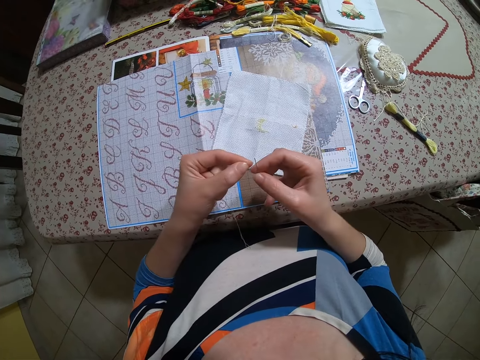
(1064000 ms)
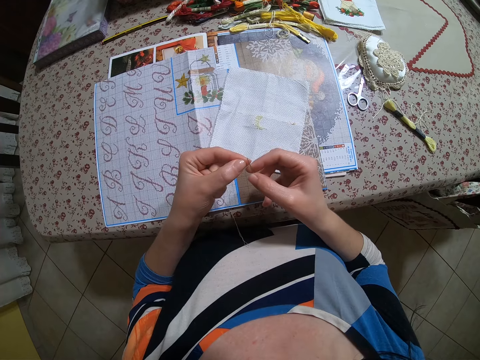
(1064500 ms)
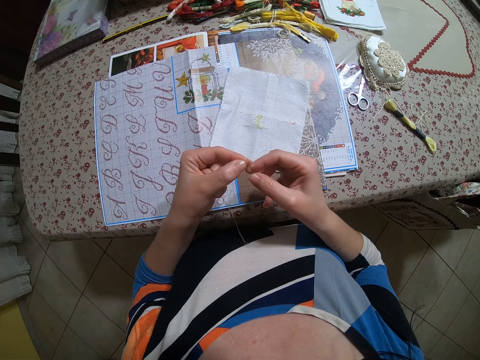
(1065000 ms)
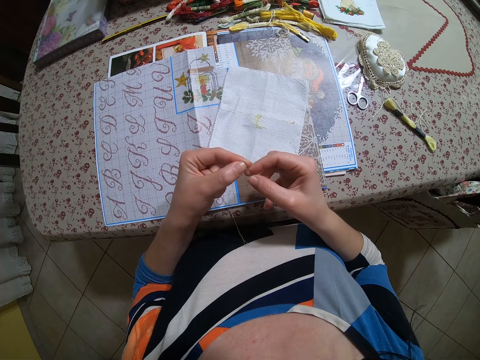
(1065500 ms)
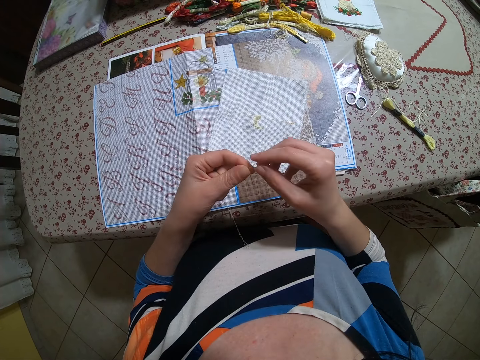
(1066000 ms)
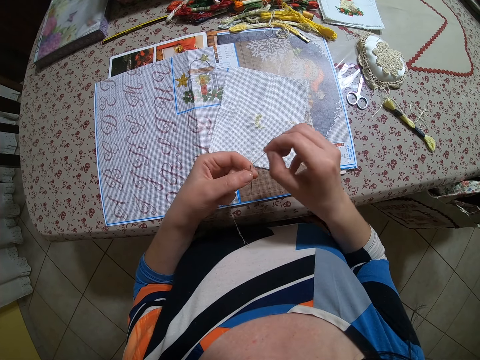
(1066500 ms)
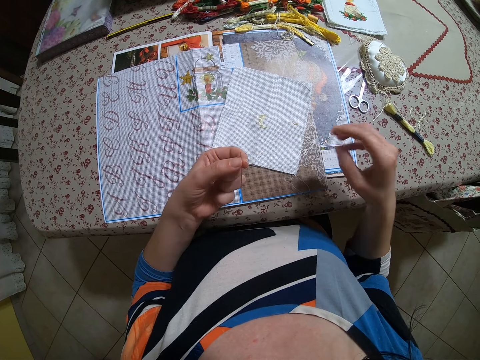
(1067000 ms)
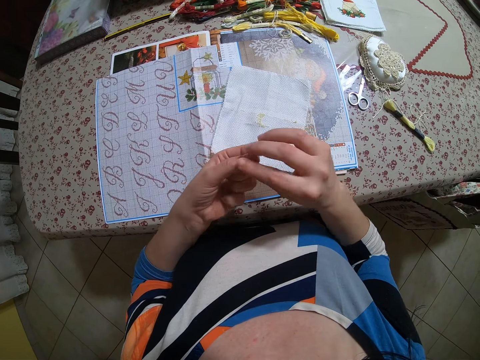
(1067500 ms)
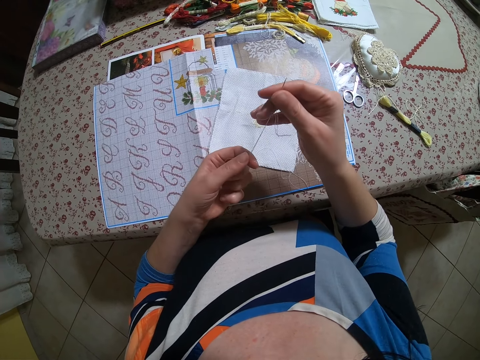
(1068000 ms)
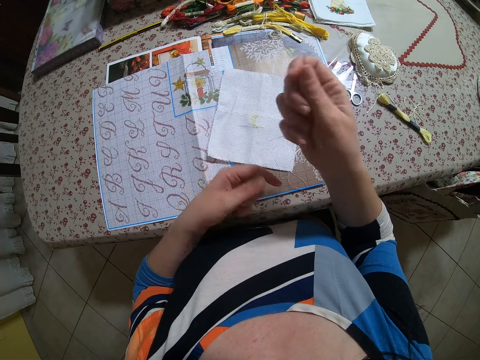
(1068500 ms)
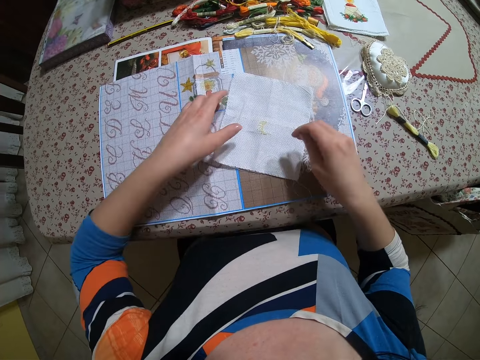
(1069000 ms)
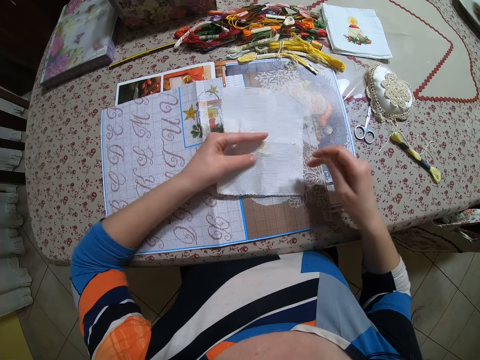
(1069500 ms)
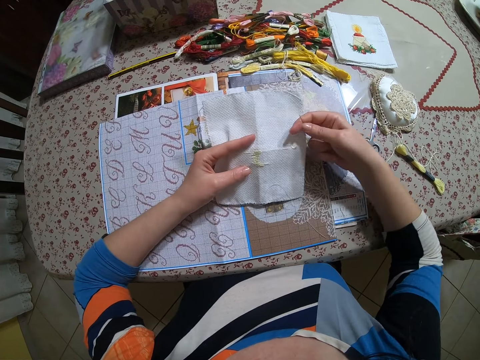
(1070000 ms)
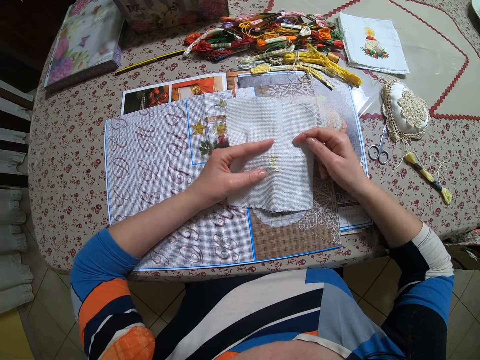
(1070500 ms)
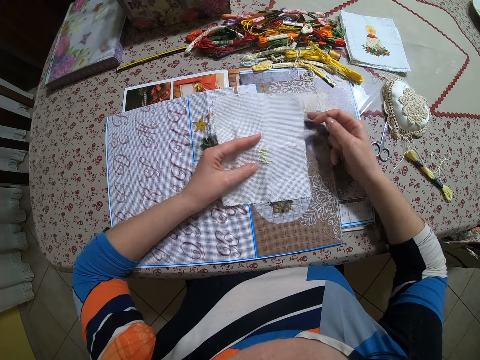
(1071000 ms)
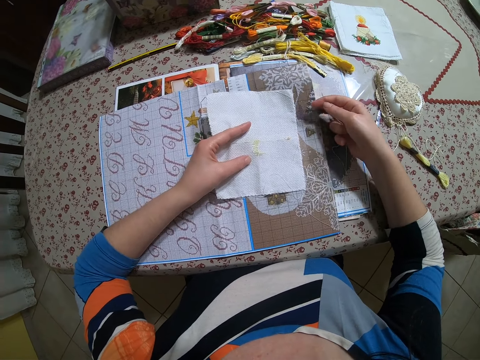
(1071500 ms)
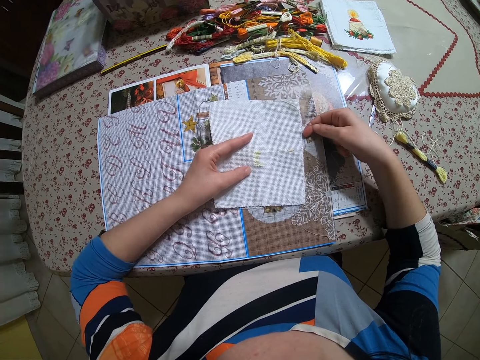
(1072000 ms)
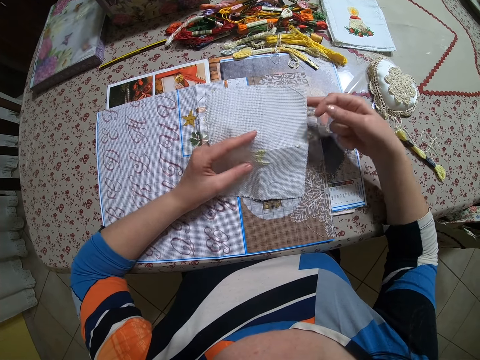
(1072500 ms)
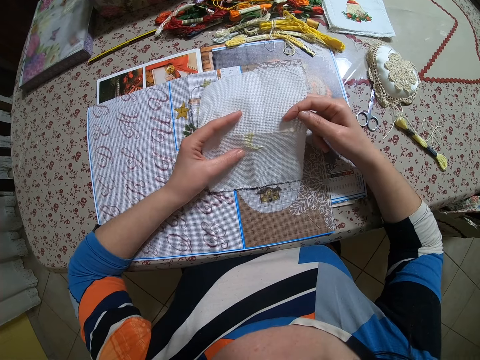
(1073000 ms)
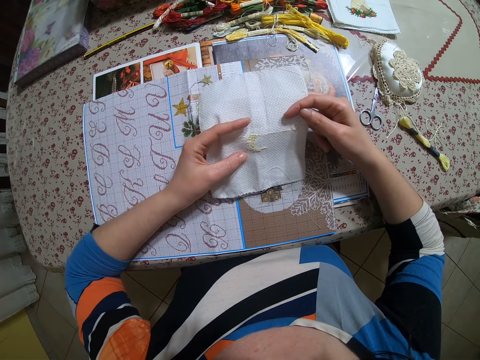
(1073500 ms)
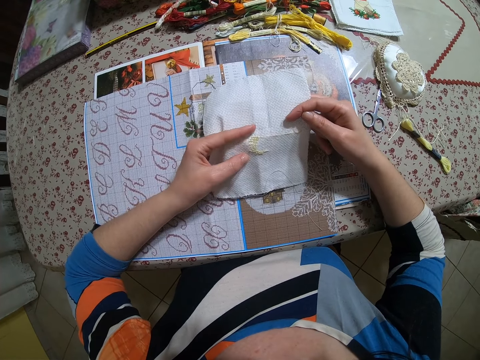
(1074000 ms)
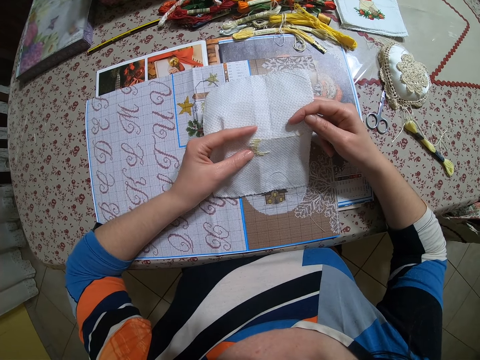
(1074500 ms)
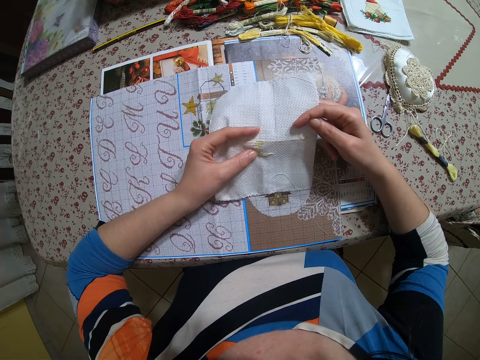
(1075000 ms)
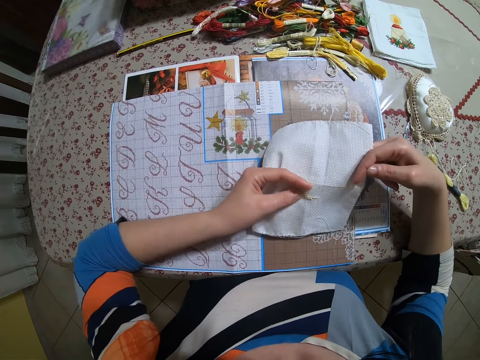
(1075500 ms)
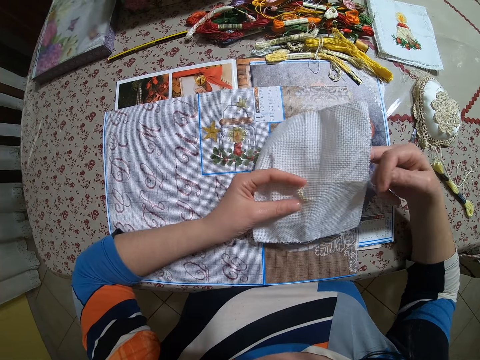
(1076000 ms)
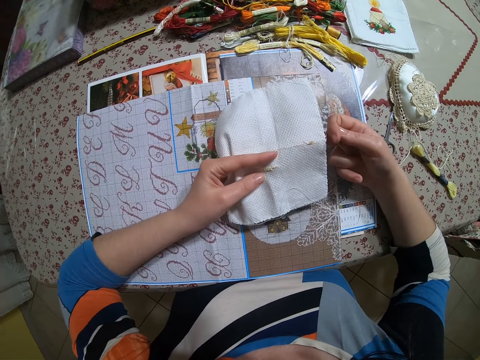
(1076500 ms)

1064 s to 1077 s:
The camera wearer puts the thread in the needle with her hands. She pulls the thread with her hand. She lifts the piece of cloth from the book with her left hand. She holds the cloth with both hands. She adjusts the book on the table with her right hand. She holds the paper with her hand. She holds the cloth with both hands.

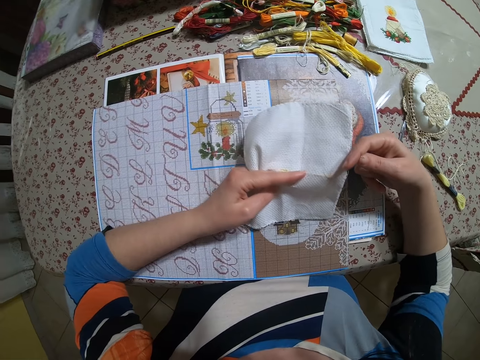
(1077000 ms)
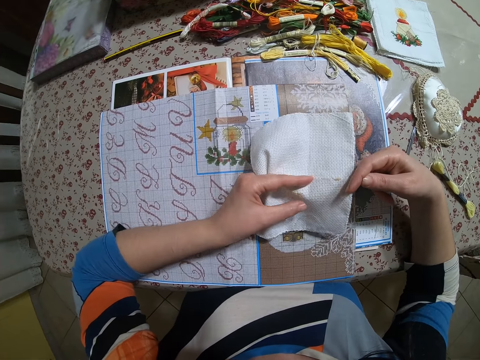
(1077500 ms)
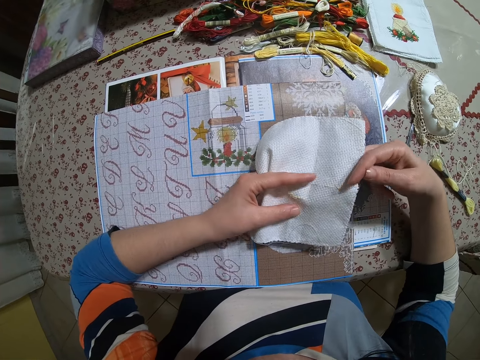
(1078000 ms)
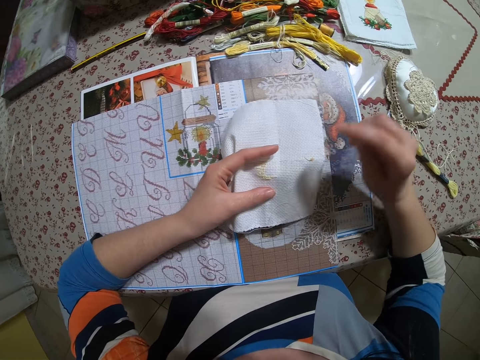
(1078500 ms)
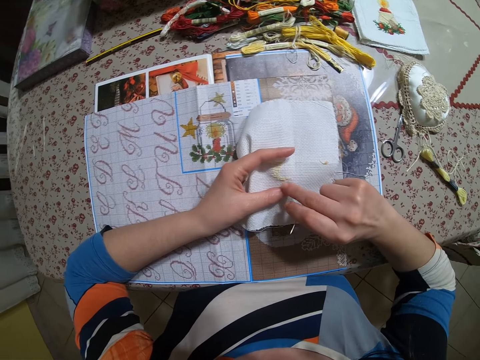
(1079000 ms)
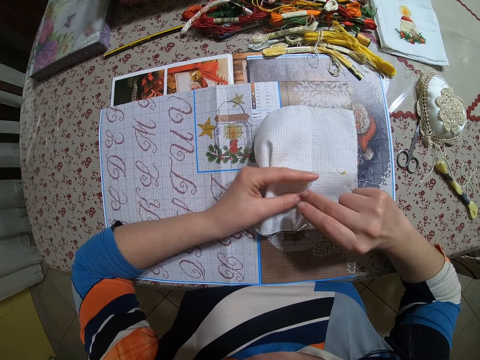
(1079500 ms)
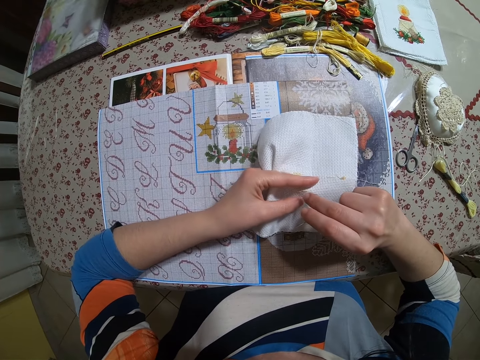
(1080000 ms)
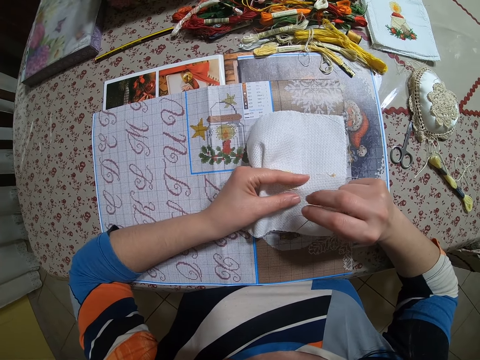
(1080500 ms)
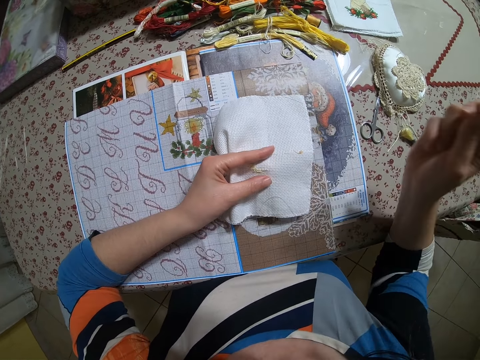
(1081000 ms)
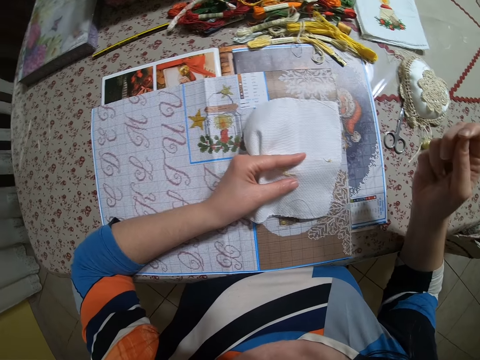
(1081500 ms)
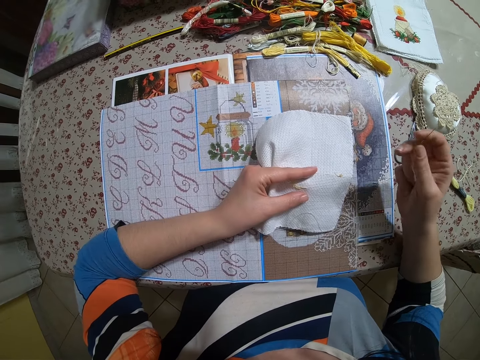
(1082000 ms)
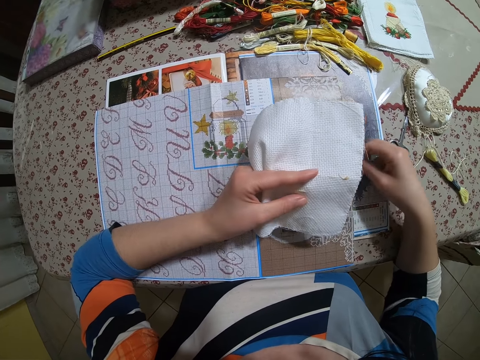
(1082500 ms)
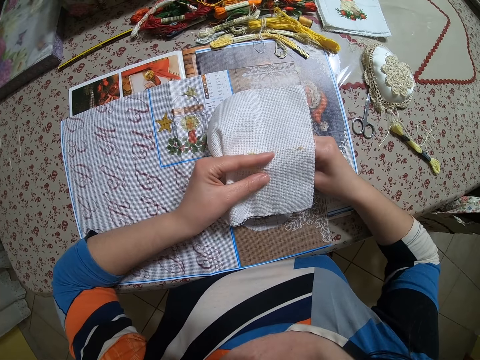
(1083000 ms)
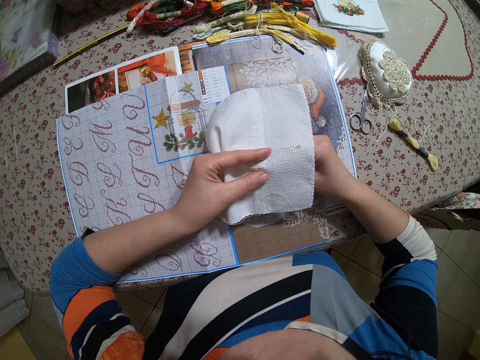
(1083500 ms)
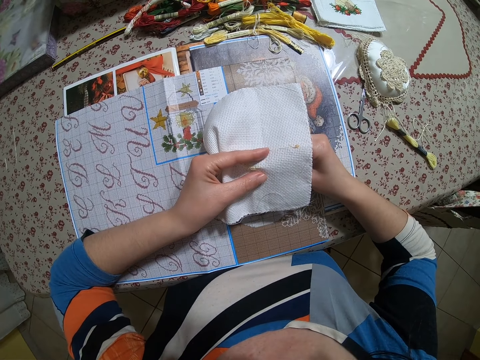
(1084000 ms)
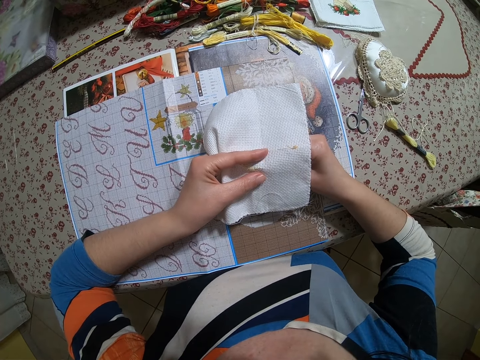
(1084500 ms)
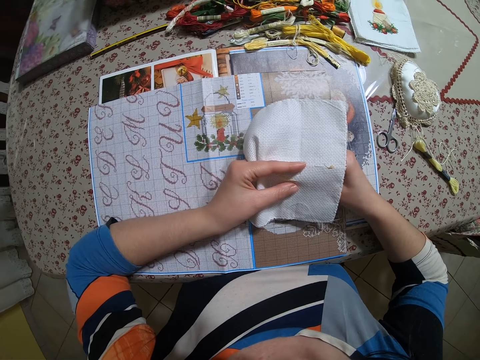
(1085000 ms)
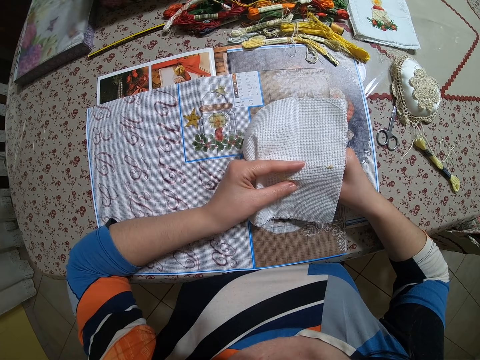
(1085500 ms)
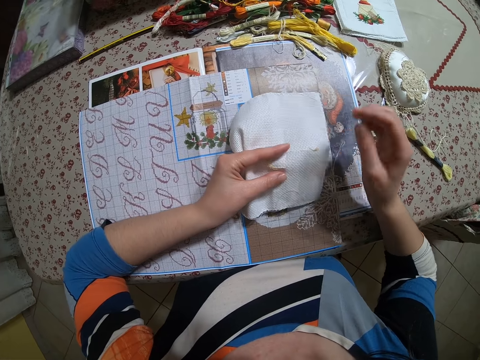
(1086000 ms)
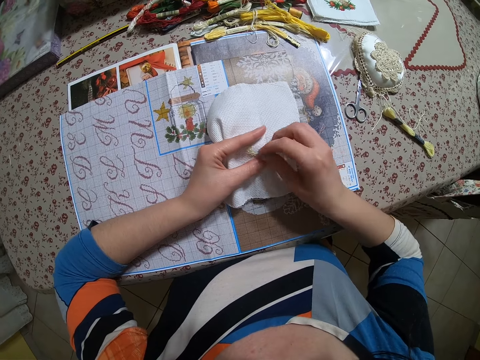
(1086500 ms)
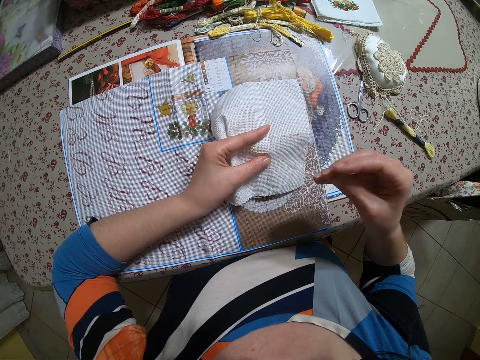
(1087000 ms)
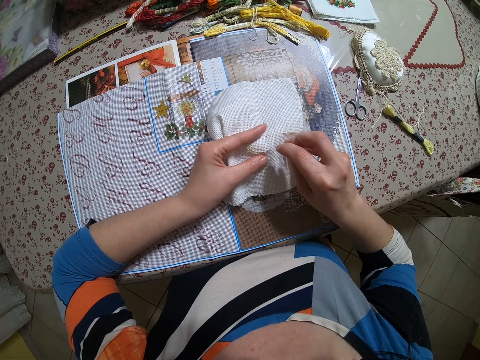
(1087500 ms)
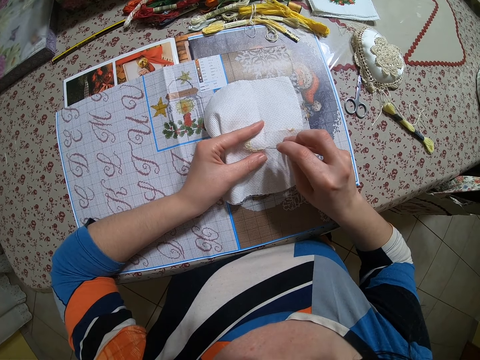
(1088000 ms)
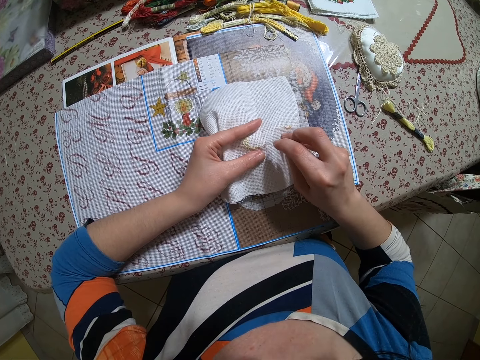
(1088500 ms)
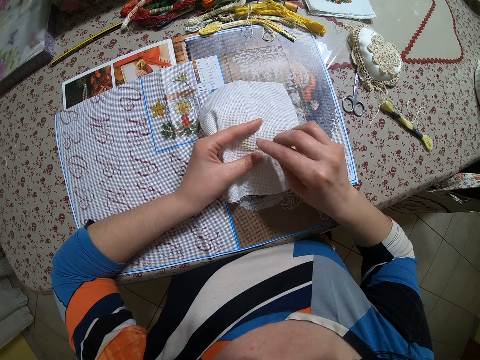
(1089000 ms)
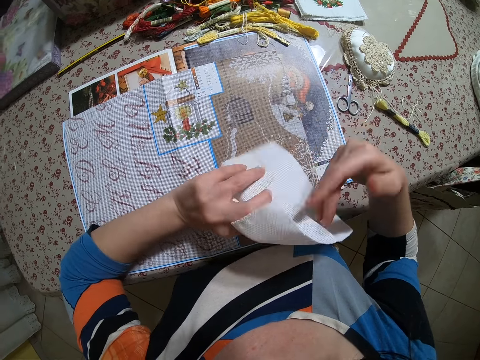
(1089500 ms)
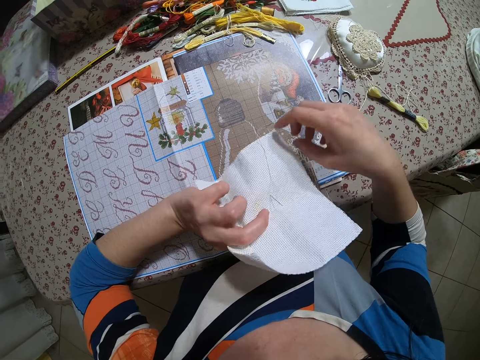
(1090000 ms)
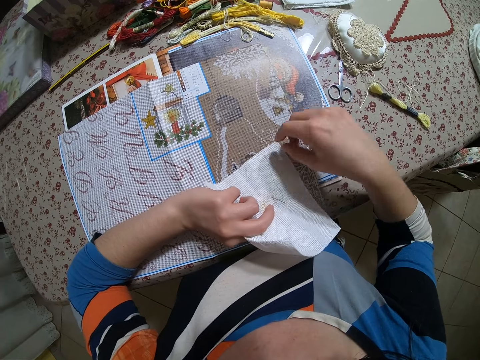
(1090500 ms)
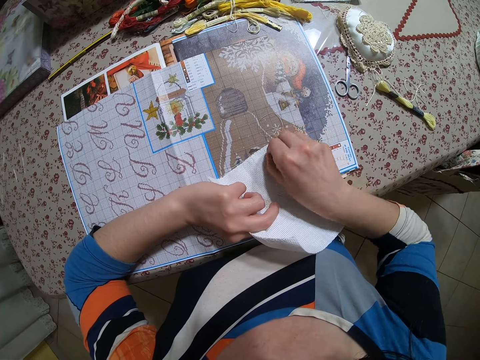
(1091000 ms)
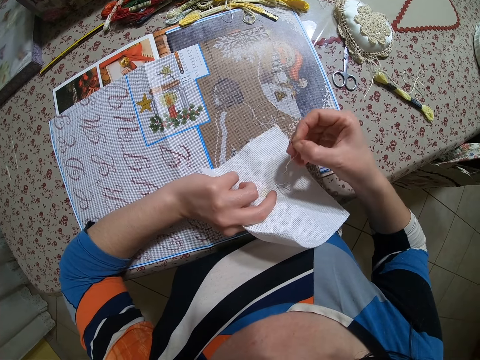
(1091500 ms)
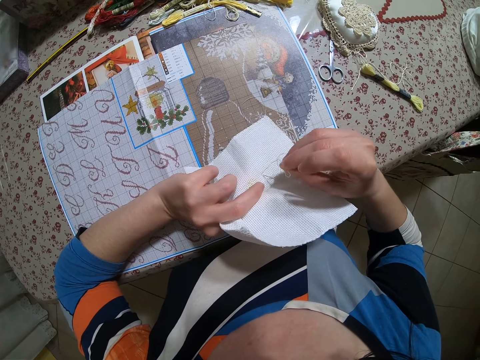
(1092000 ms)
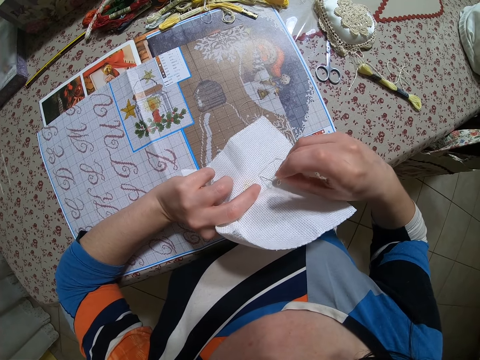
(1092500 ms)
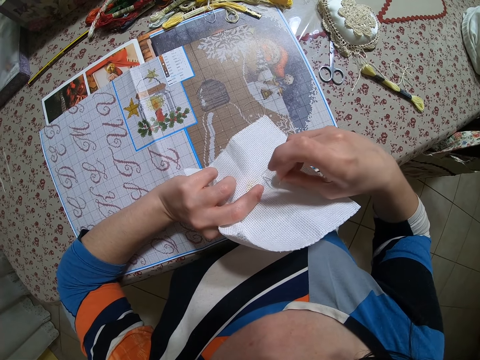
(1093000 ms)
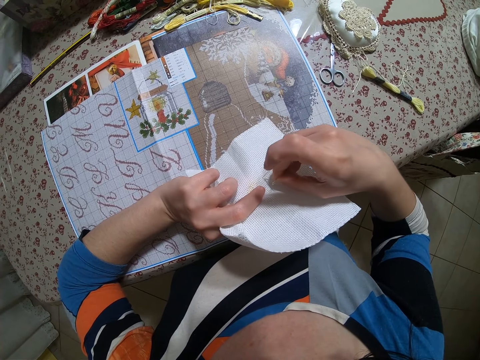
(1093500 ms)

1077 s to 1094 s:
The camera wearer adjusts the cloth with her hands. She stitches the piece of cloth with the needle in her right hand on the table. She inserts the needle through the cloth. She pulls the thread with her hand. She inserts the needle through the cloth. She flips the cloth with her hands. She adjusts the thread with her hand.
